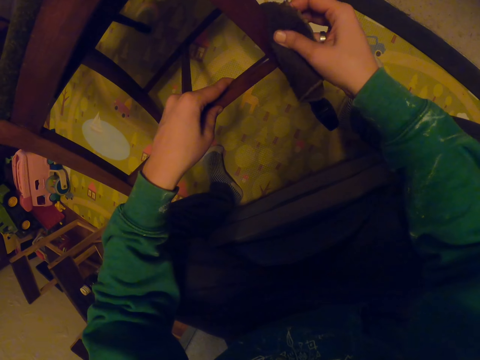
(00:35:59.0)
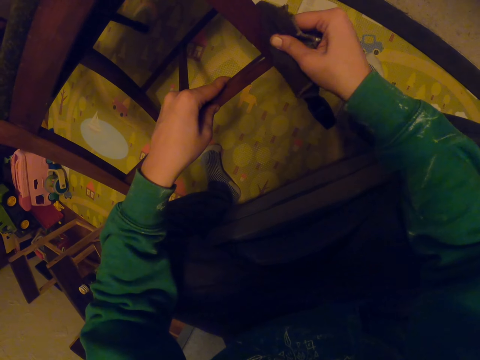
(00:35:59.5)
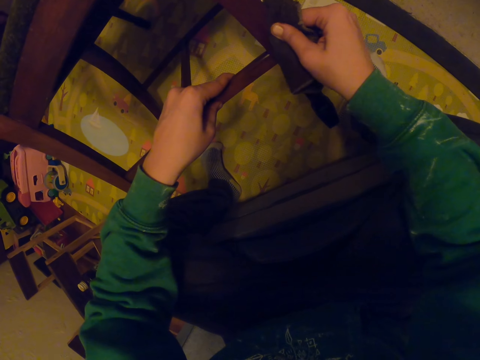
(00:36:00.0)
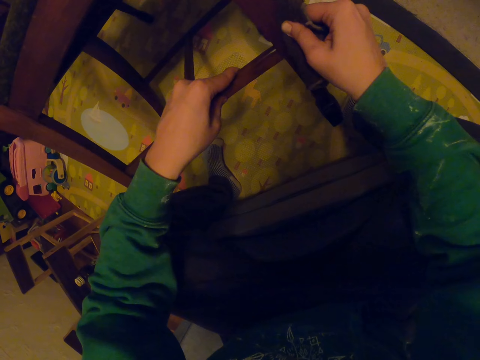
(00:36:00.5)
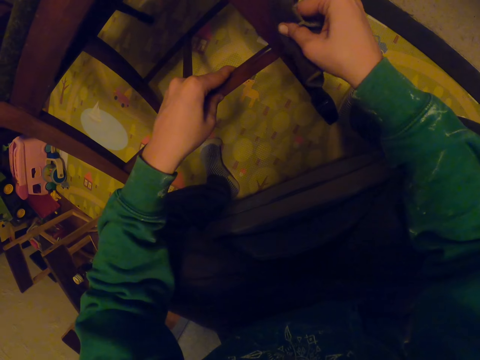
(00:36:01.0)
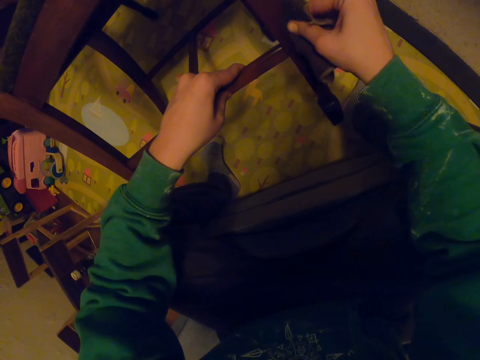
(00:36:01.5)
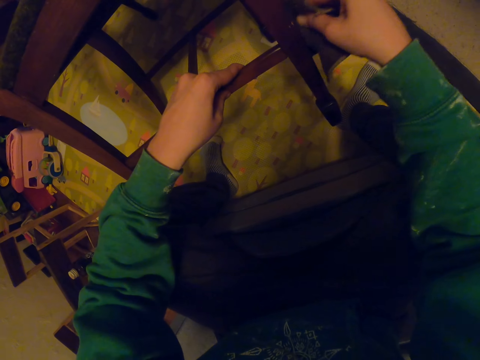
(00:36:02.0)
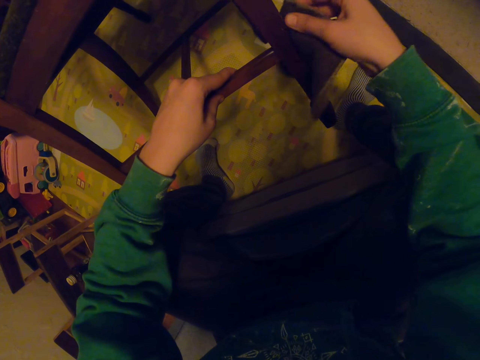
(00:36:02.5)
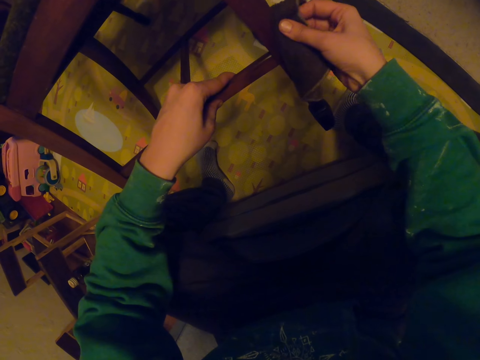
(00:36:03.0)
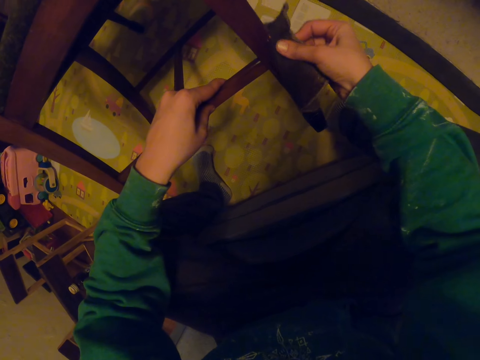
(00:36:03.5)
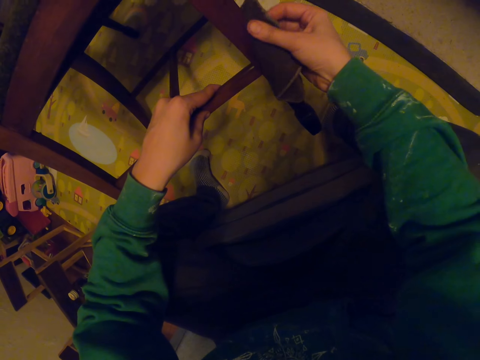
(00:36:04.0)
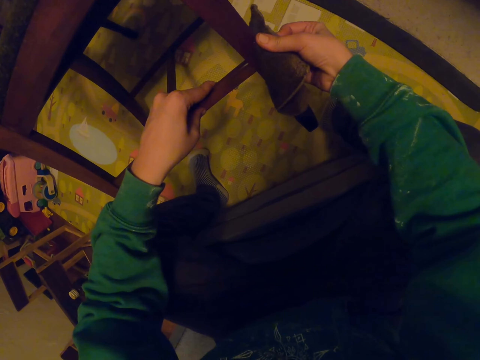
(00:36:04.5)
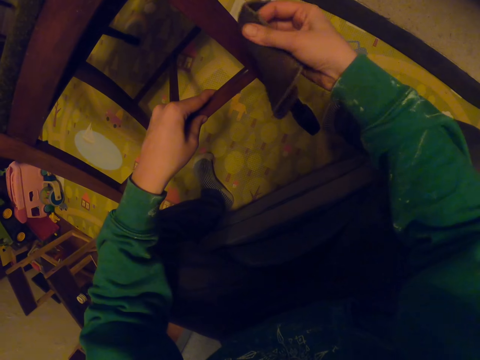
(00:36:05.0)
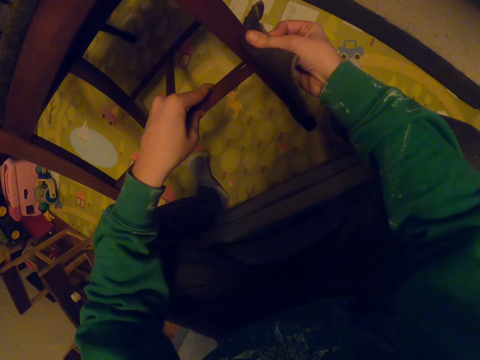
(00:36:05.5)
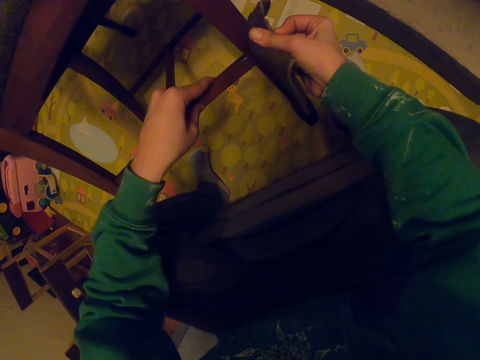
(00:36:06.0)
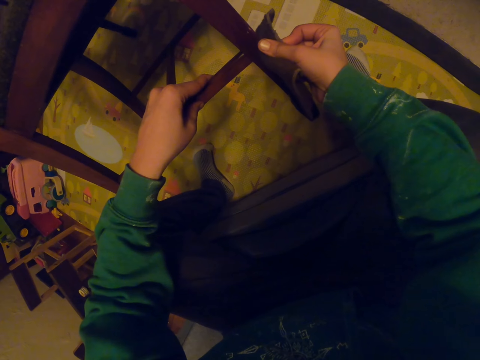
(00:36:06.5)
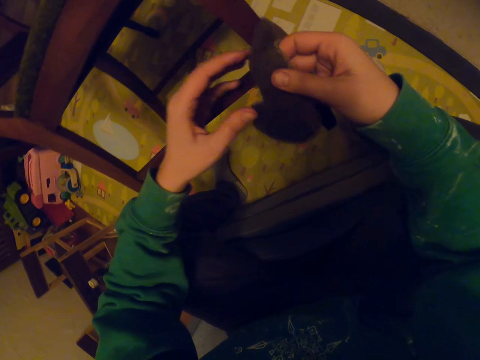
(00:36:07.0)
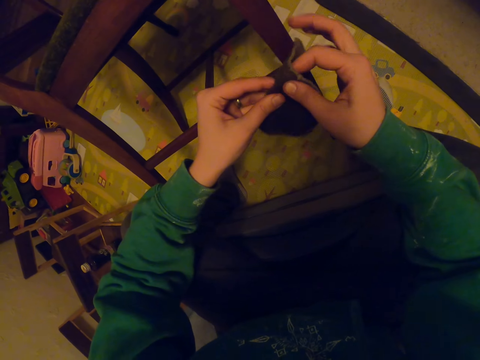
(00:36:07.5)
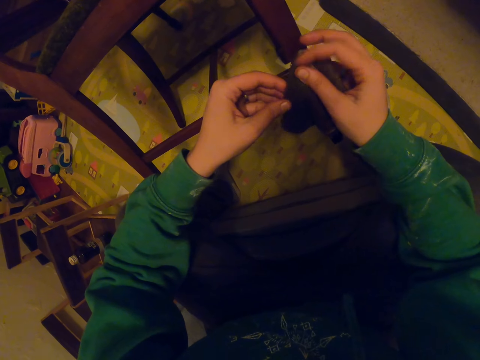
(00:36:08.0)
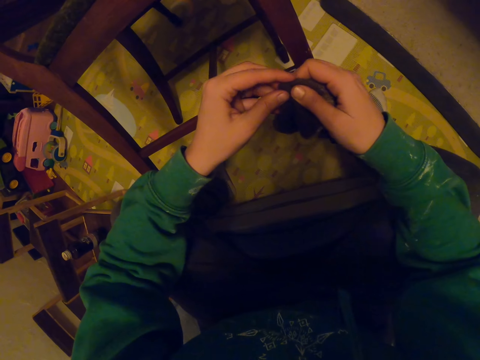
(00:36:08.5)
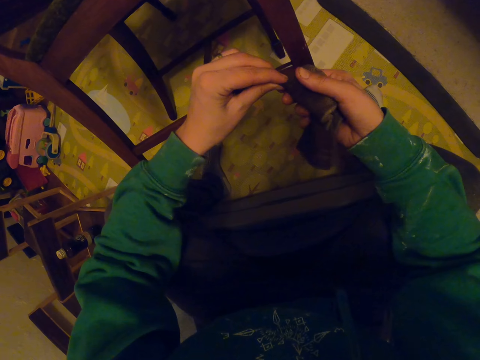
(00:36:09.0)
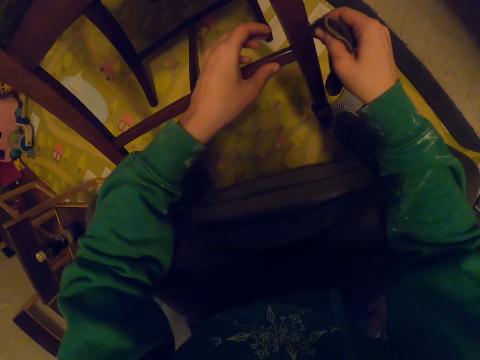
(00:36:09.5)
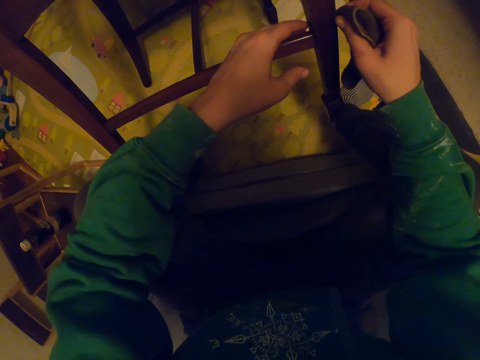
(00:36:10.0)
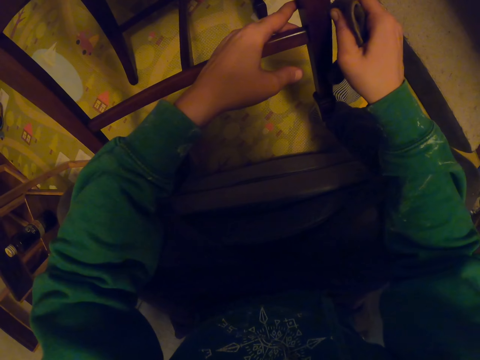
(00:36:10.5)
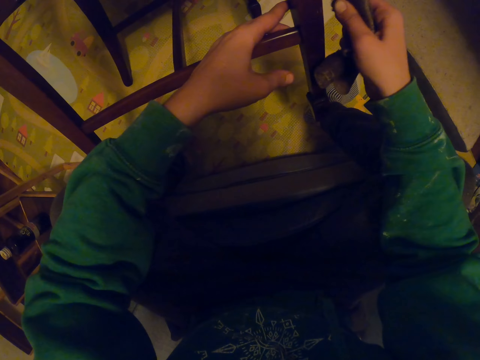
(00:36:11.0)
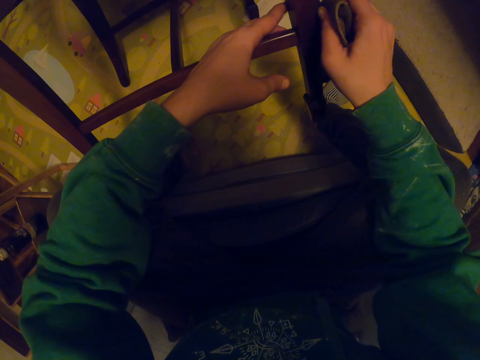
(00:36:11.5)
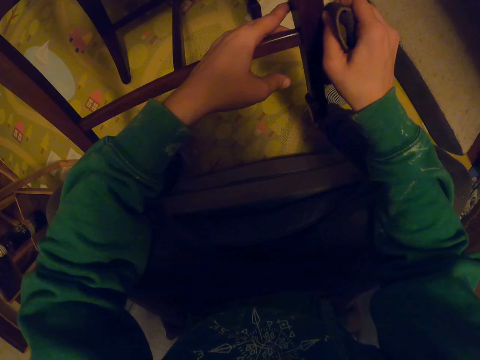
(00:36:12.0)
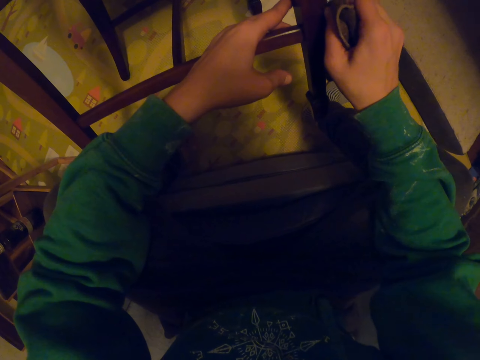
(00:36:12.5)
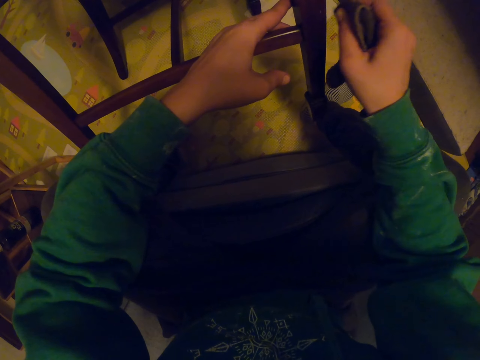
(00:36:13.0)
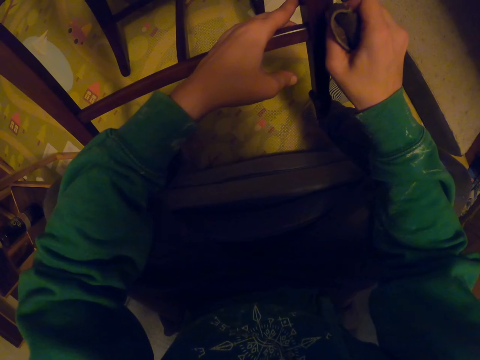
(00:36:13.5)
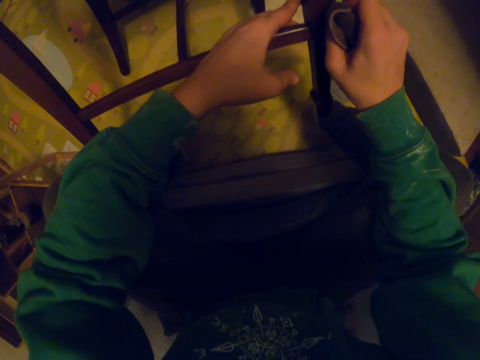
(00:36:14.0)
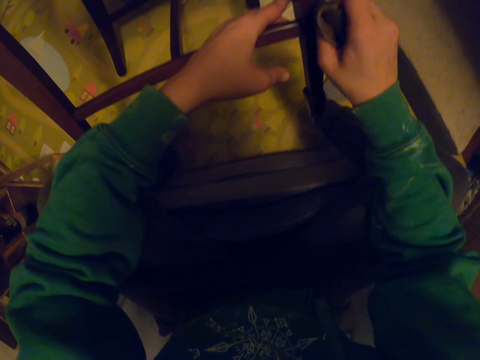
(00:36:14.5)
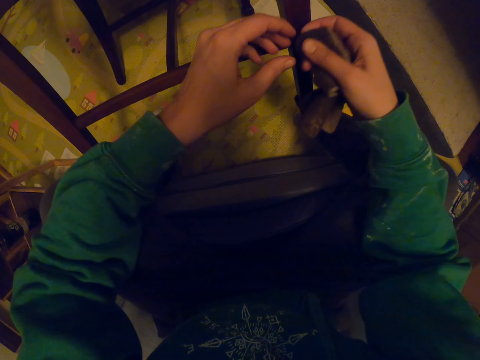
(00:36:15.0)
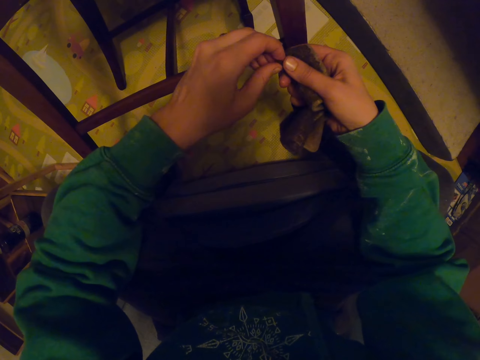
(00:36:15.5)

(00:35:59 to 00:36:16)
The camera wearer folds the small towel. They wipe the chair.

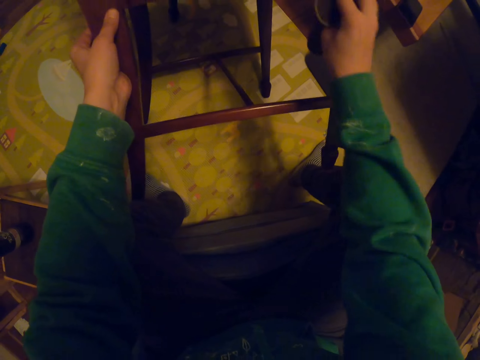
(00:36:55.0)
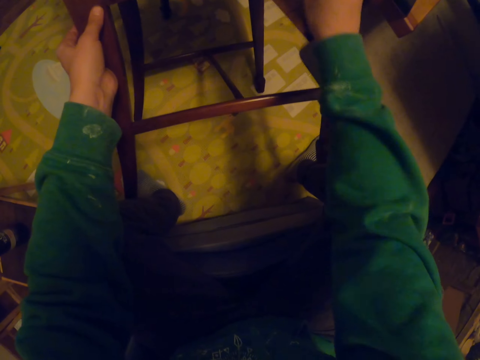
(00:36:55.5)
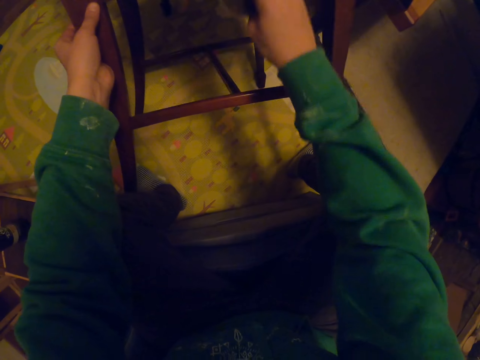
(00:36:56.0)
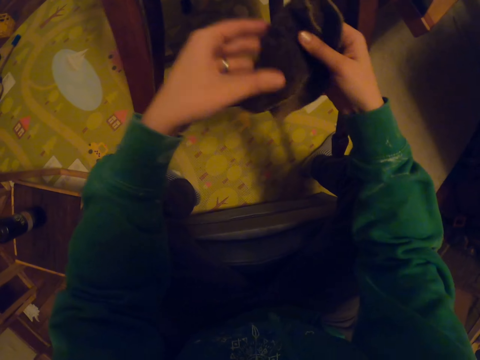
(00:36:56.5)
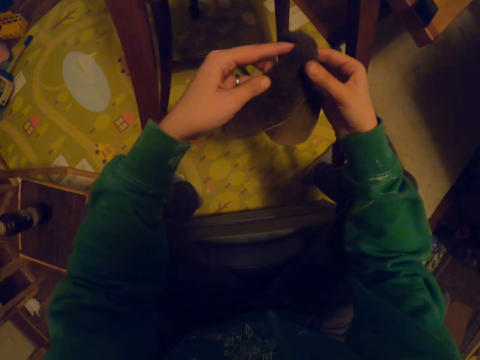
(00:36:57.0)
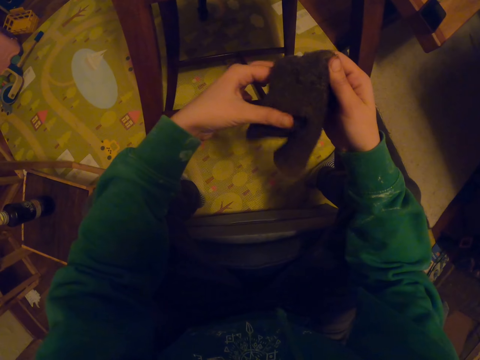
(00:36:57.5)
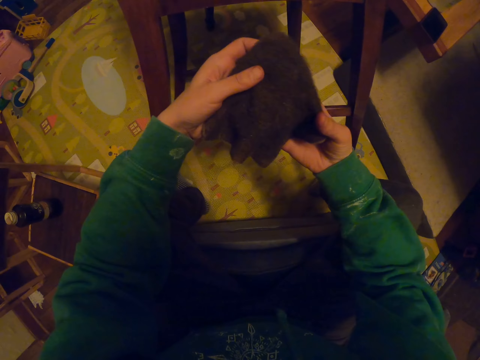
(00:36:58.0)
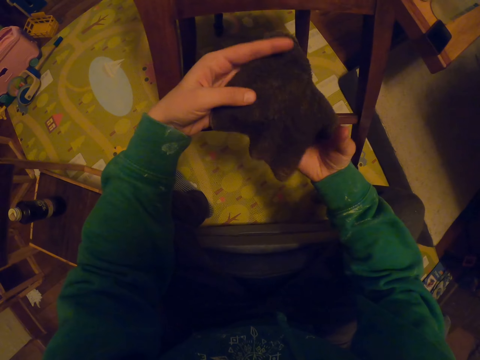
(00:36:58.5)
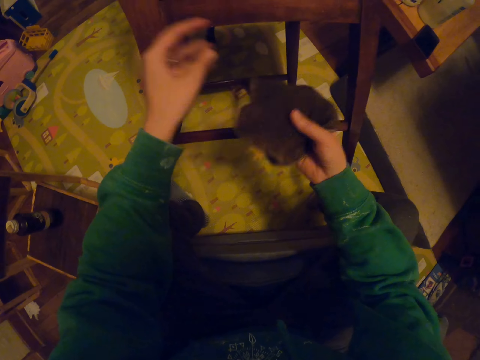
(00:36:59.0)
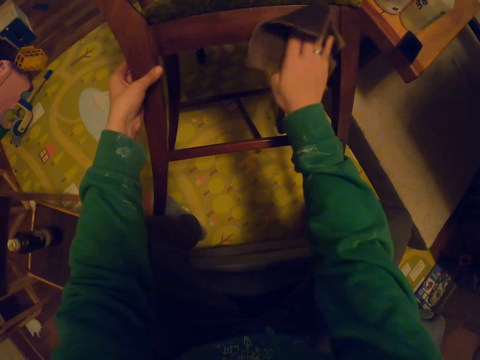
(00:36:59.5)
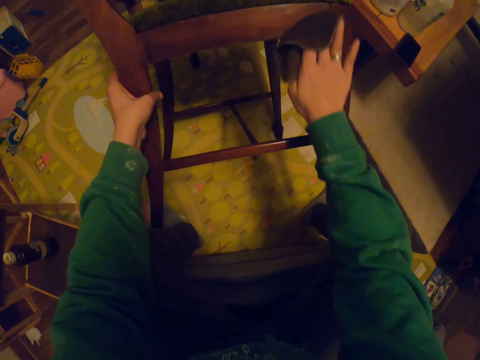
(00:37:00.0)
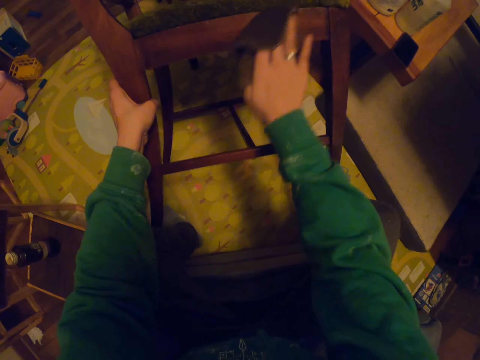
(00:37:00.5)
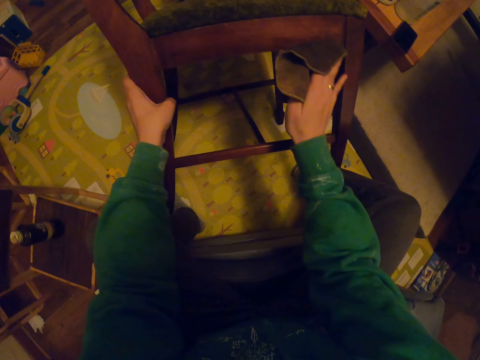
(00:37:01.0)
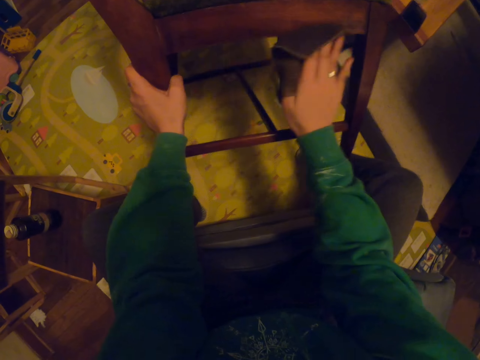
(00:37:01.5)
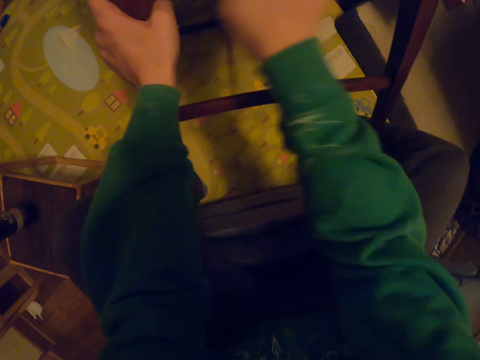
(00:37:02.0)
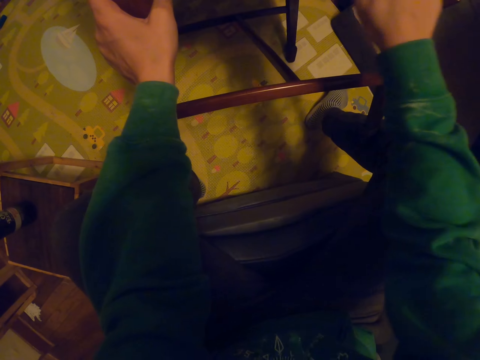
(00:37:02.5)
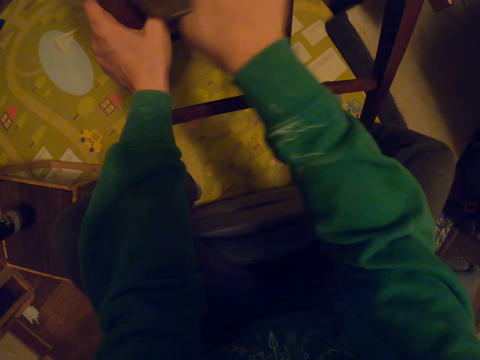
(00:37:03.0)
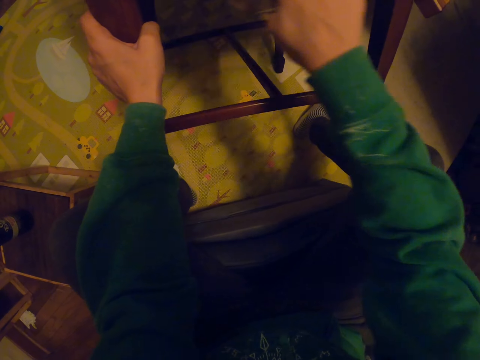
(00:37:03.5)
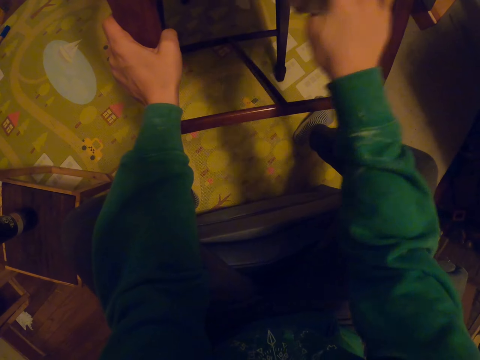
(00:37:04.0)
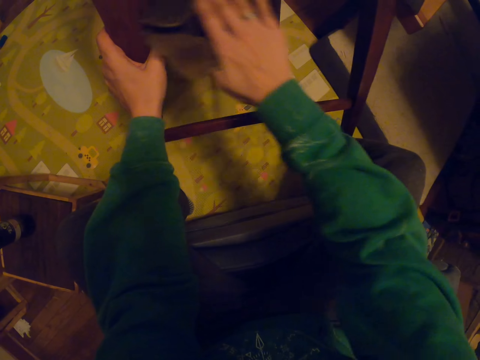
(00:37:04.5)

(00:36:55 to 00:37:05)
The camera wearer unfolds the small towel. They wipe the chair.
